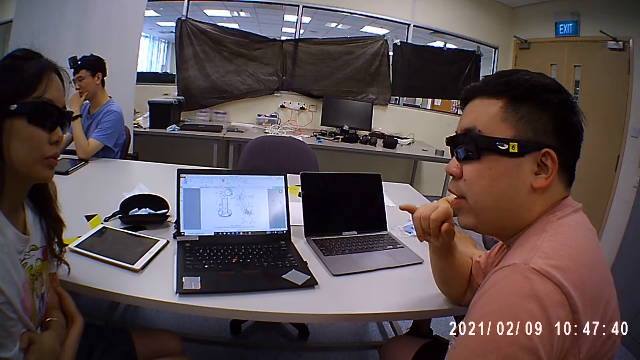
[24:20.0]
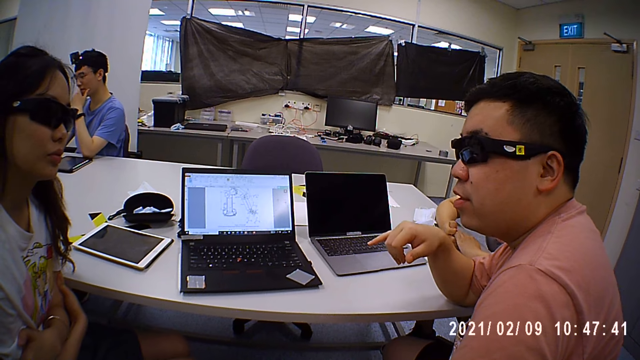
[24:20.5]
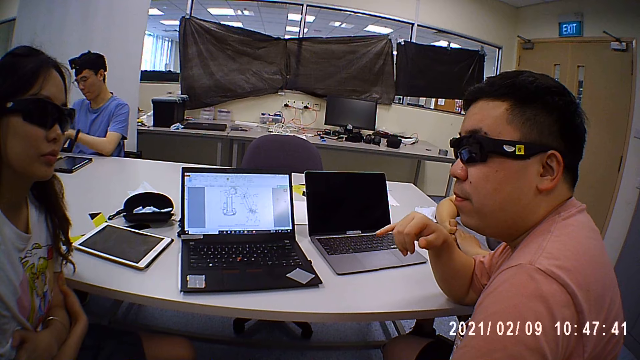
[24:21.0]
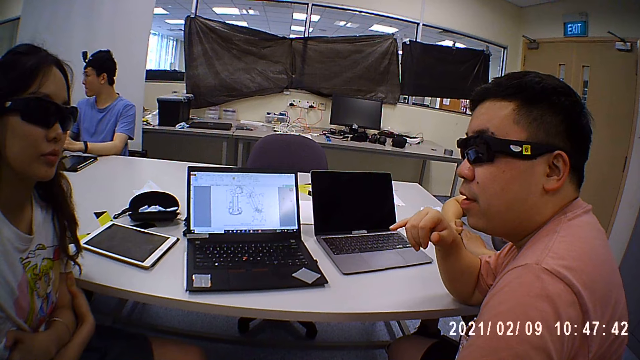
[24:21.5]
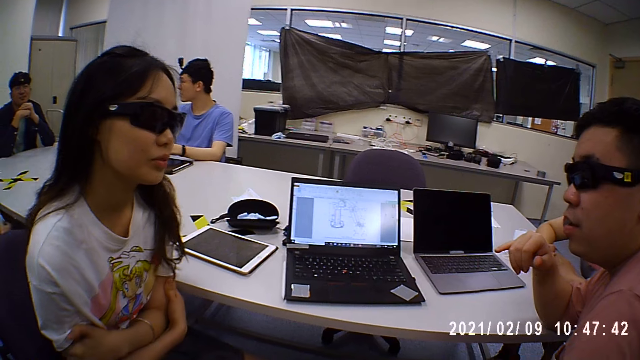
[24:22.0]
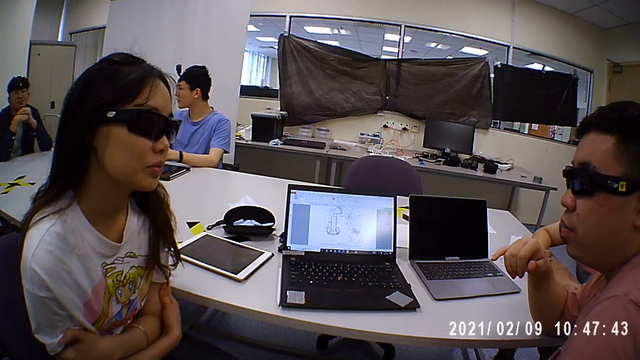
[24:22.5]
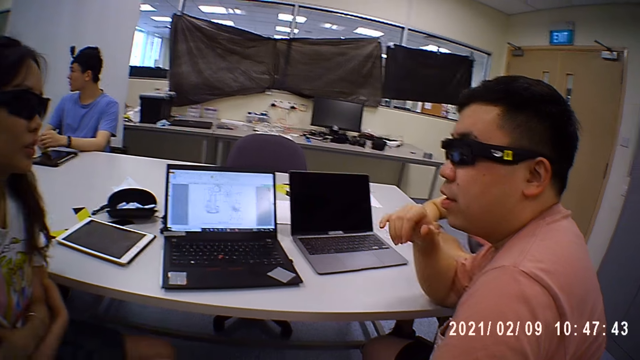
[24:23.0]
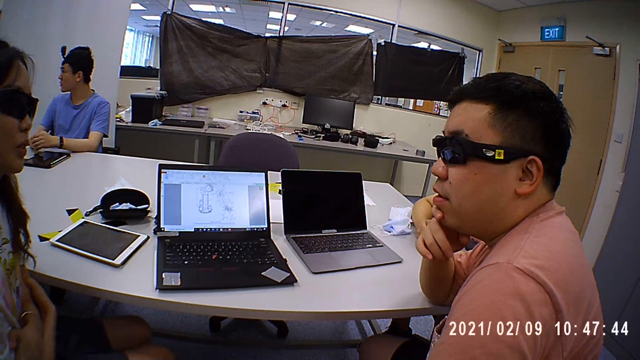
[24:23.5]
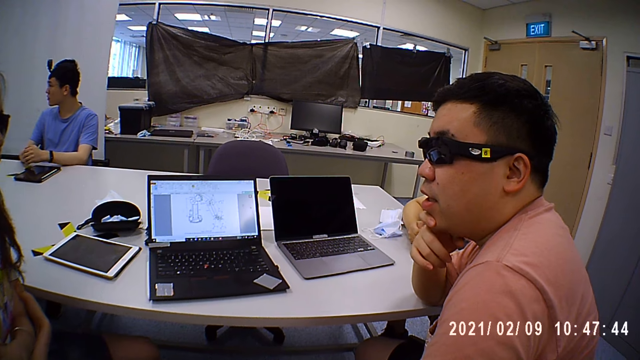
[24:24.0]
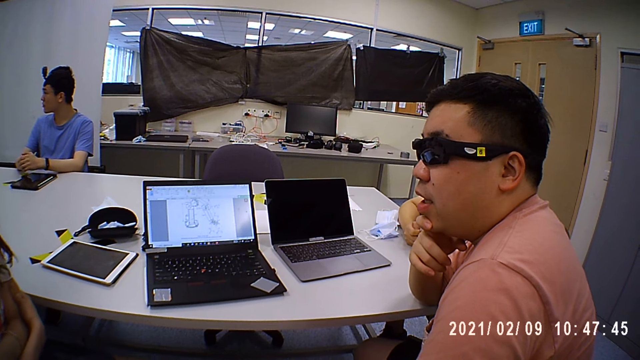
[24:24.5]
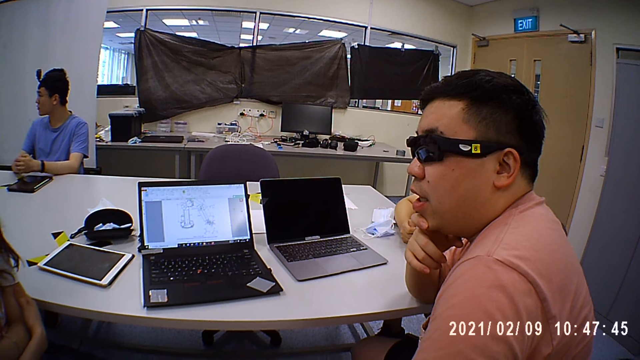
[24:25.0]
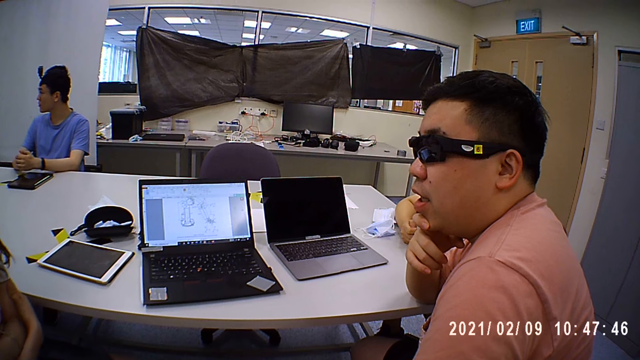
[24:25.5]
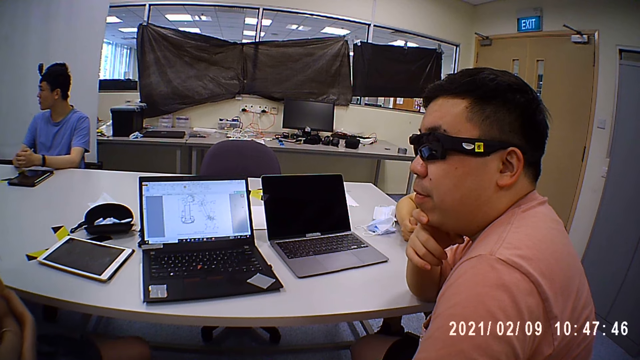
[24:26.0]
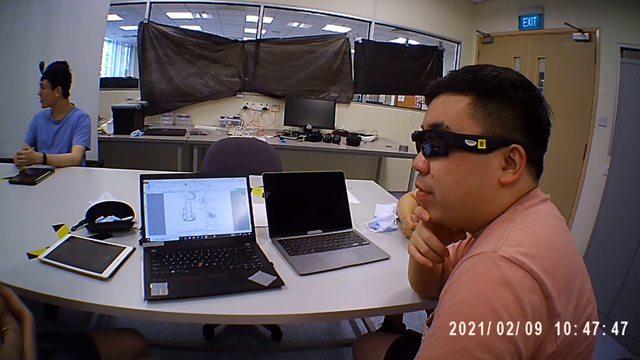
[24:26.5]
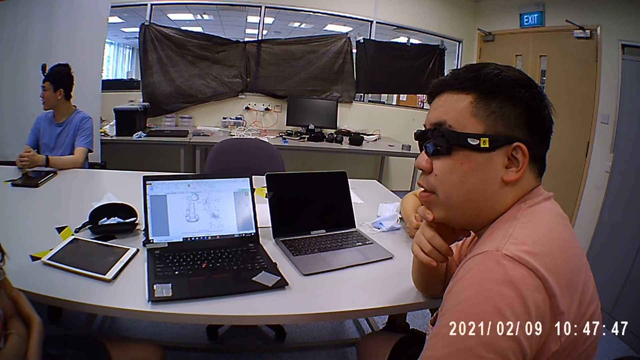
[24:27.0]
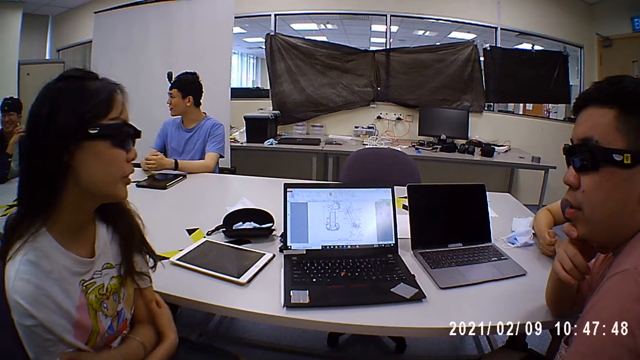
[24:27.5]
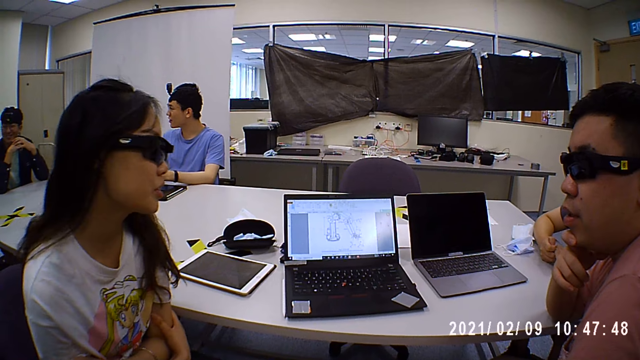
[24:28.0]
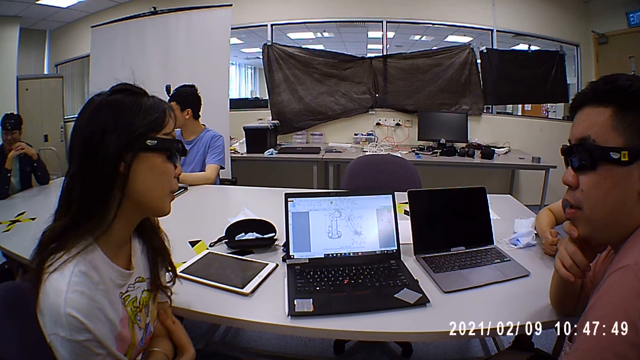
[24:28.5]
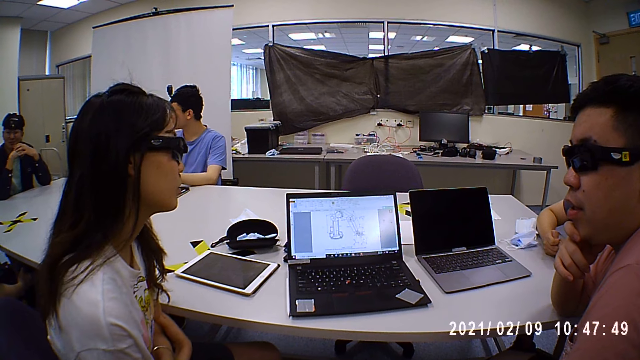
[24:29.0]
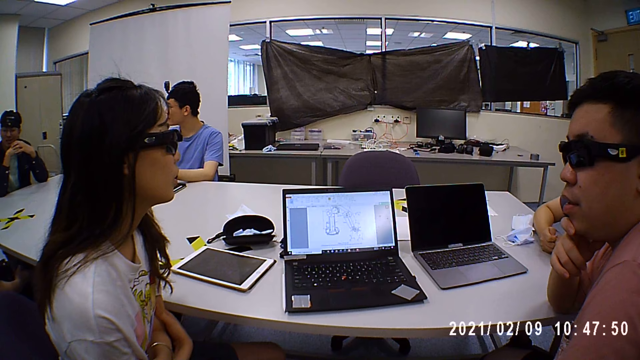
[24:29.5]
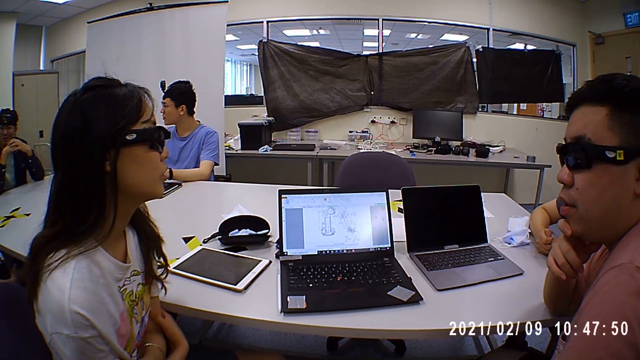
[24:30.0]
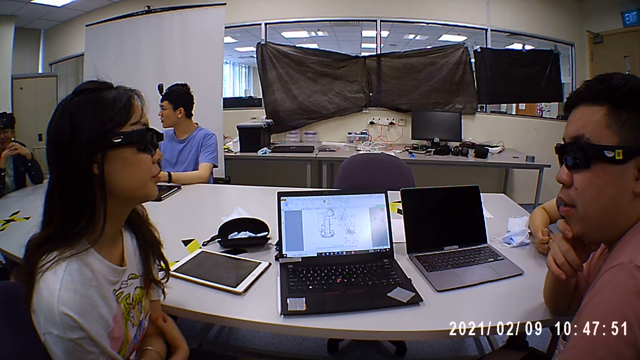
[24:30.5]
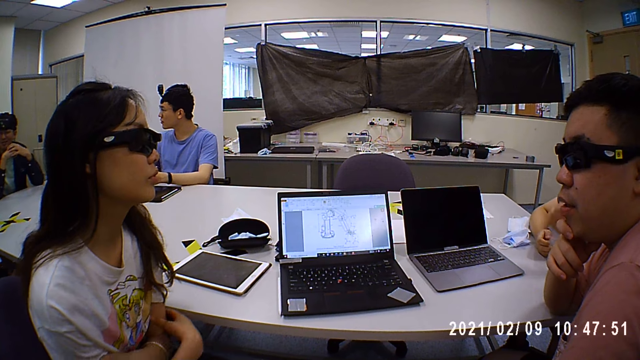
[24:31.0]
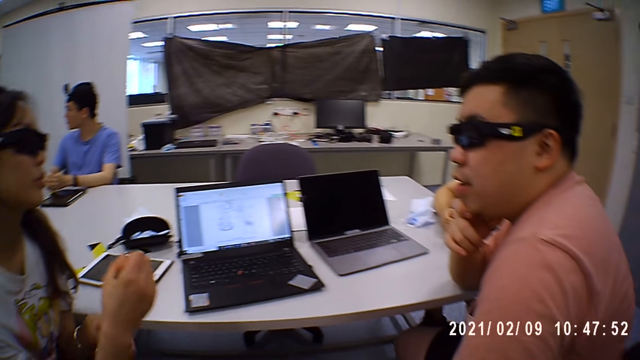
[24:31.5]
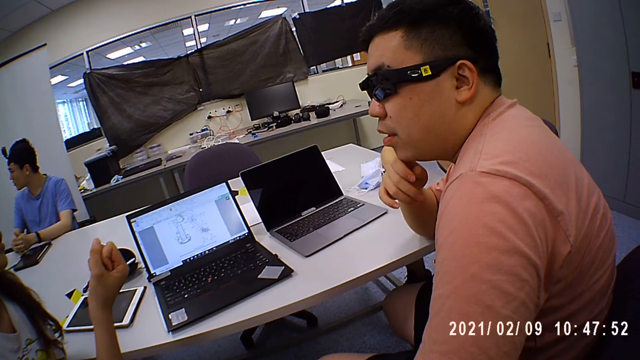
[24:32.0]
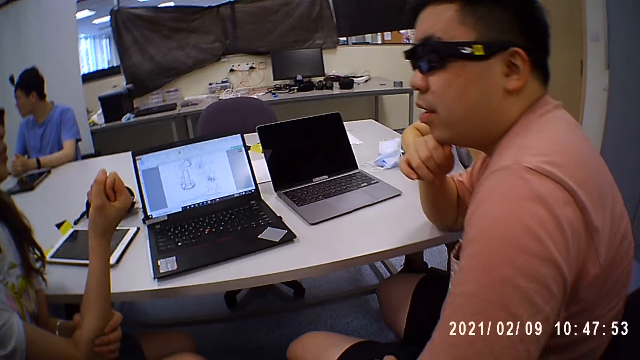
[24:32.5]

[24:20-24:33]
A person talks.

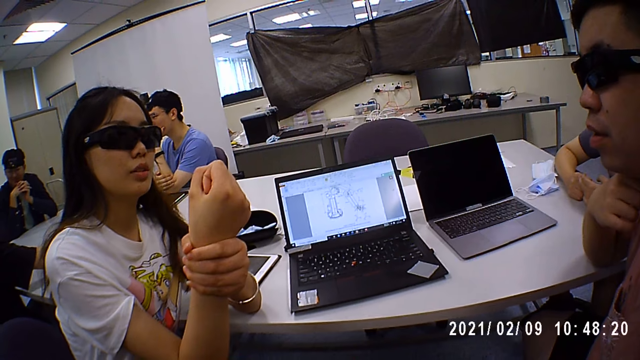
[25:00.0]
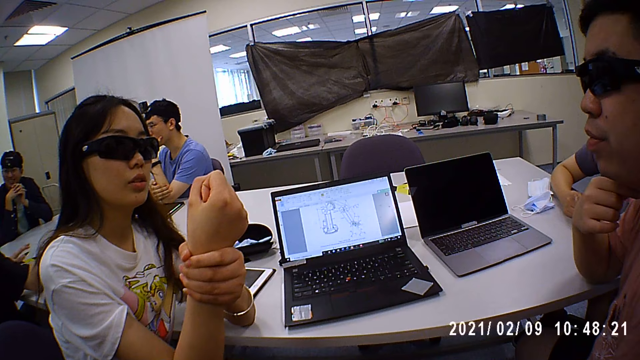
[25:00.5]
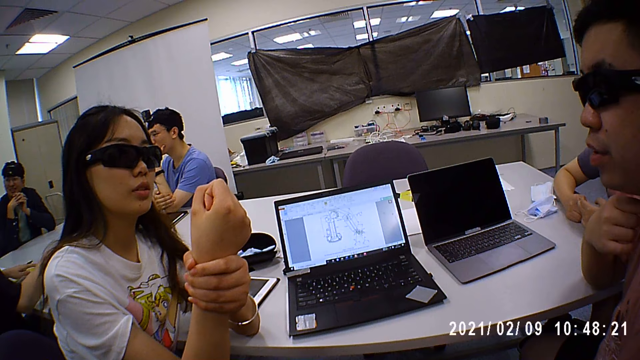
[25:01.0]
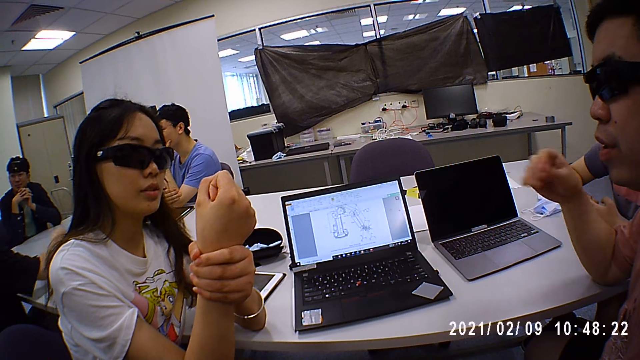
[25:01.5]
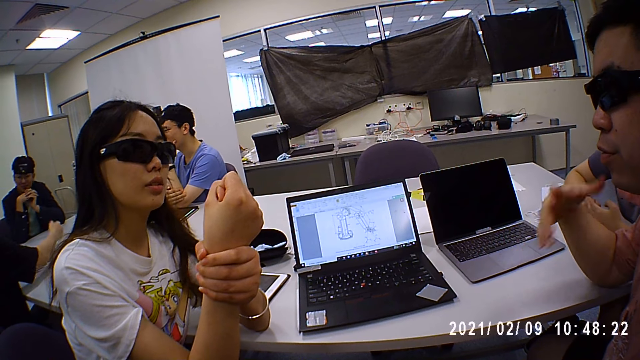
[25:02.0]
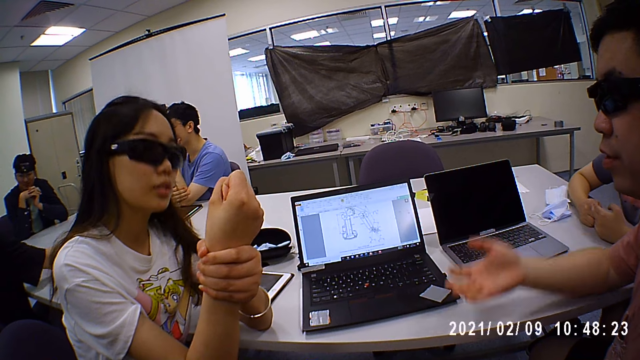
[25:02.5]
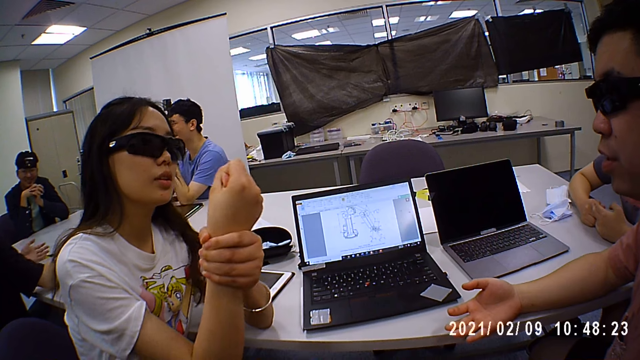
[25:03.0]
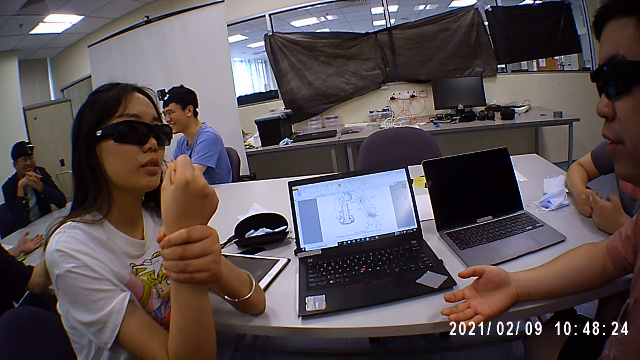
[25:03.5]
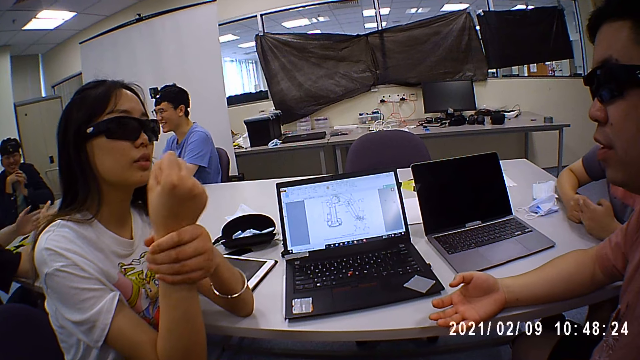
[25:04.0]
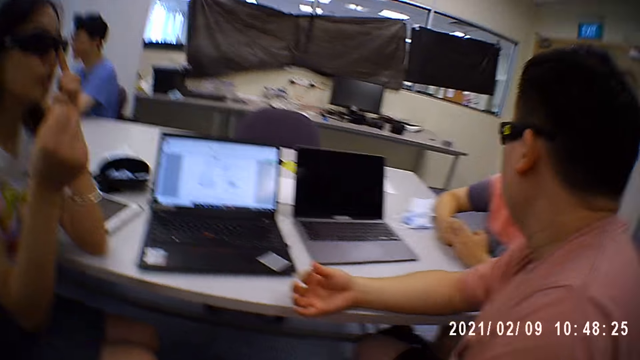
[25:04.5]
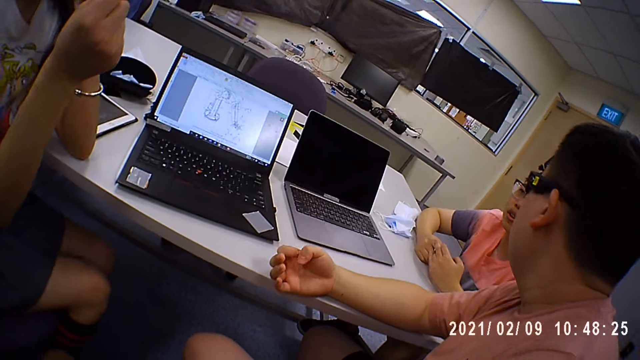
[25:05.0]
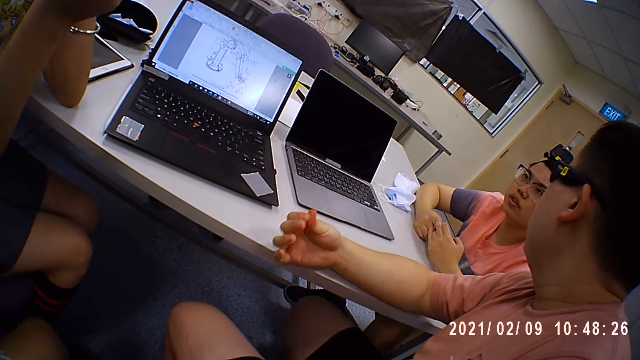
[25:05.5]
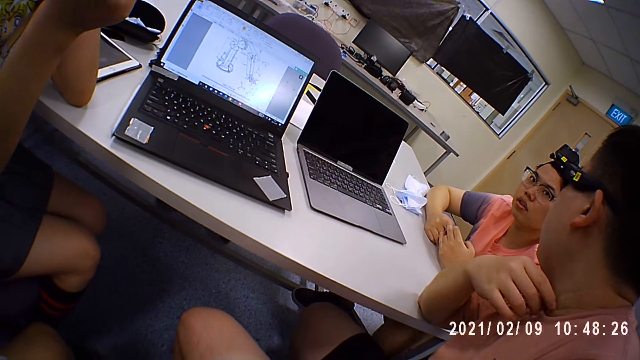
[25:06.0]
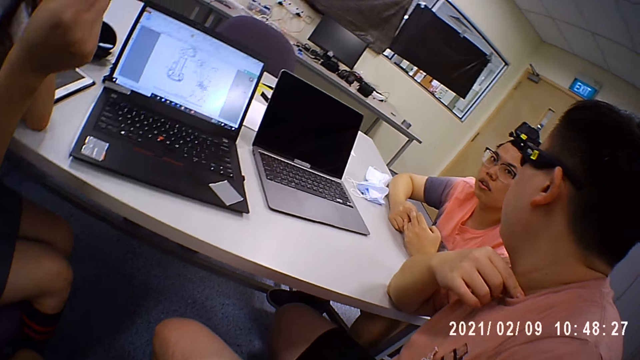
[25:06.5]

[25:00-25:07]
Someone talks.
